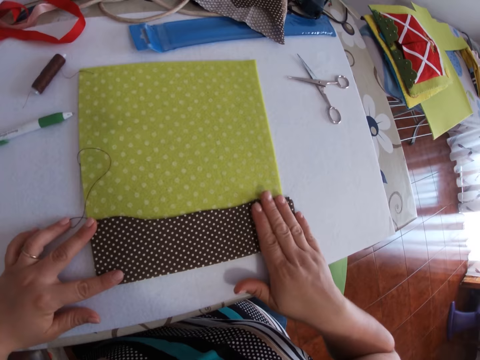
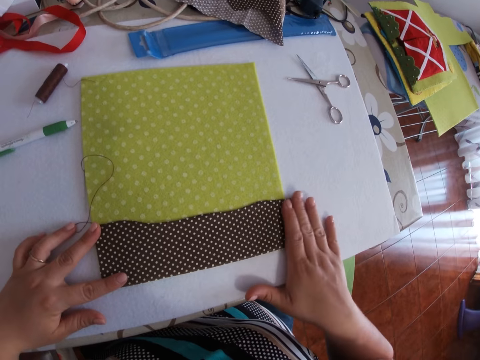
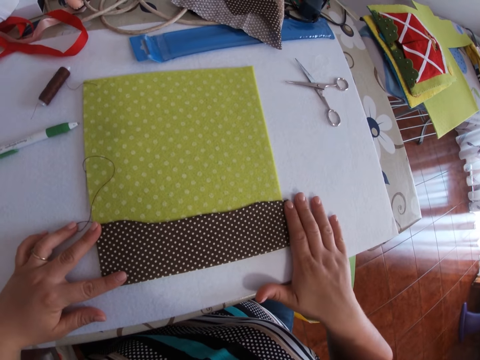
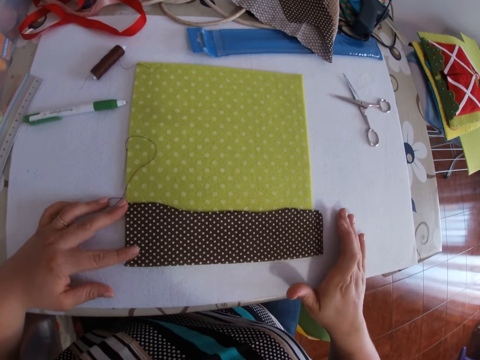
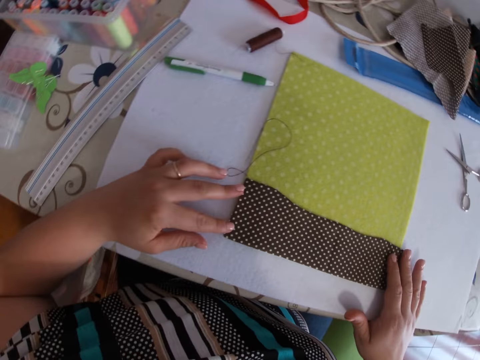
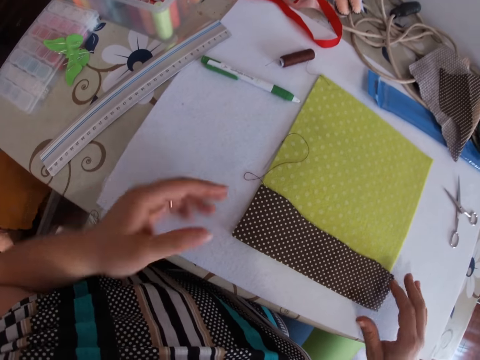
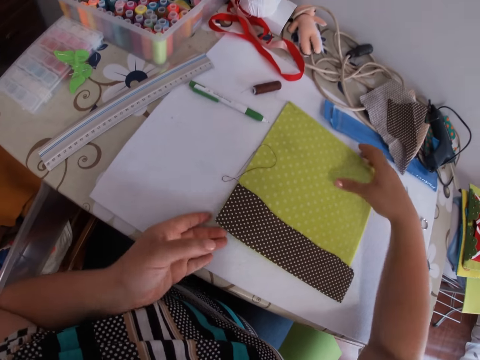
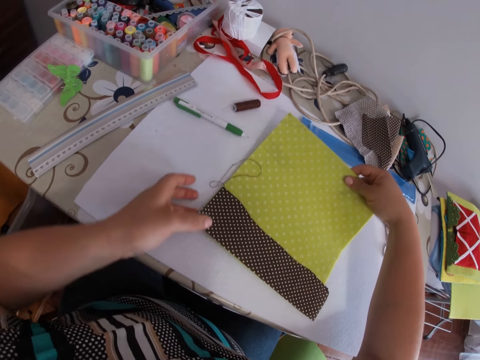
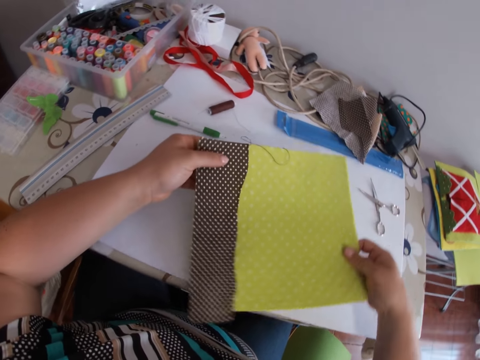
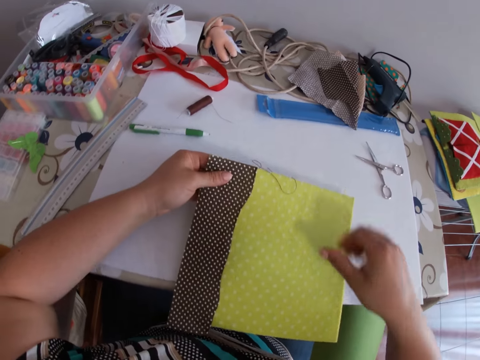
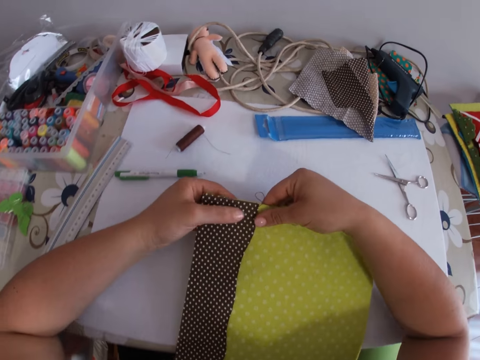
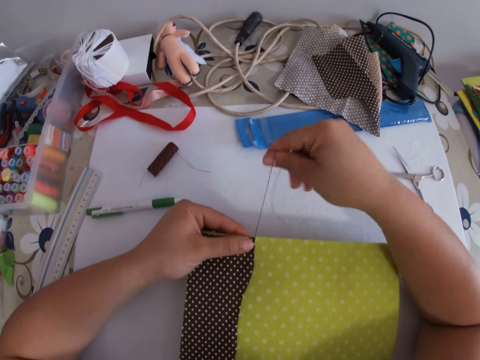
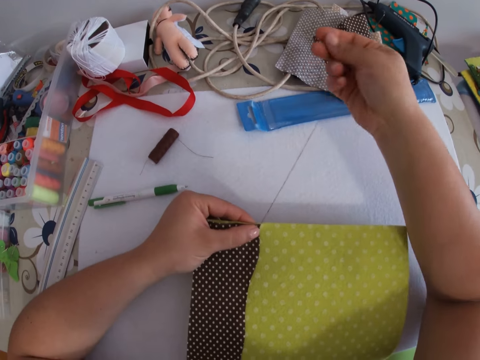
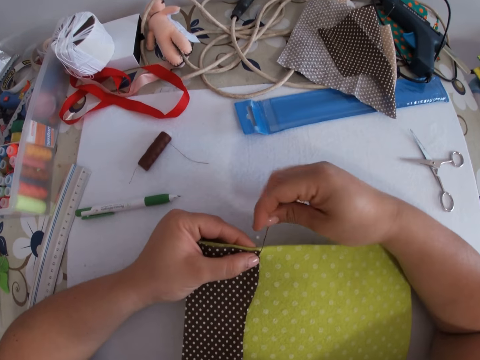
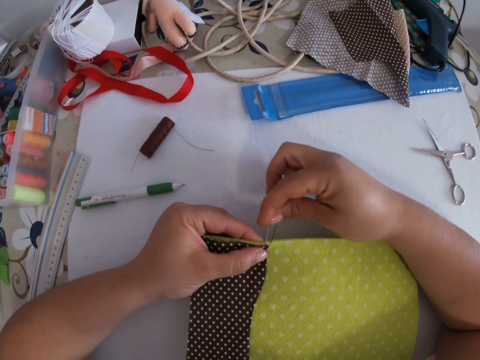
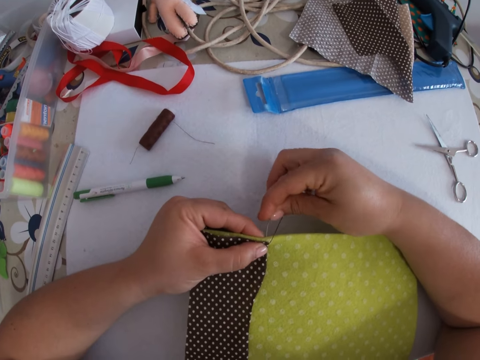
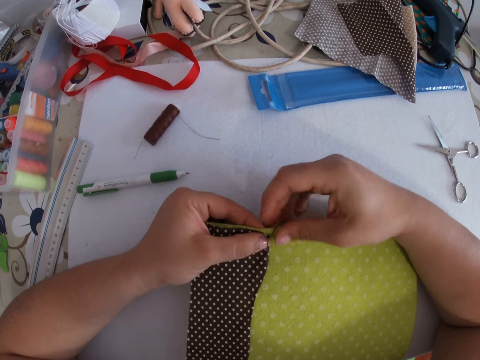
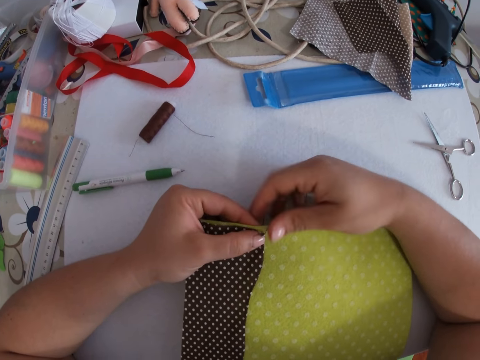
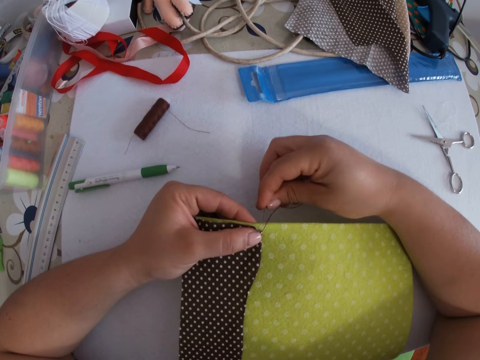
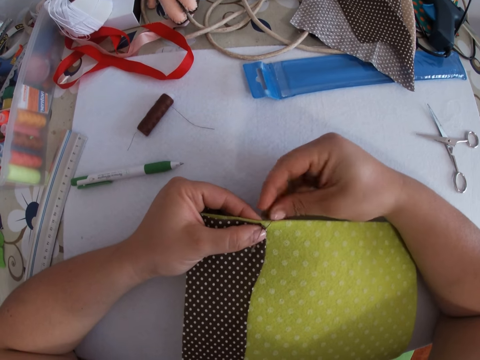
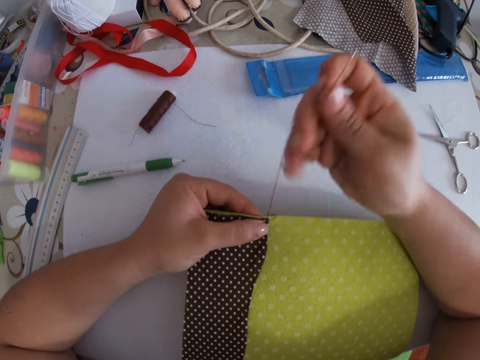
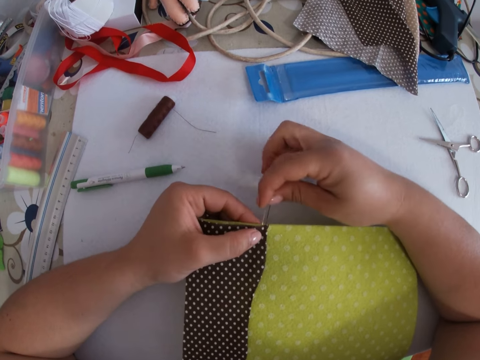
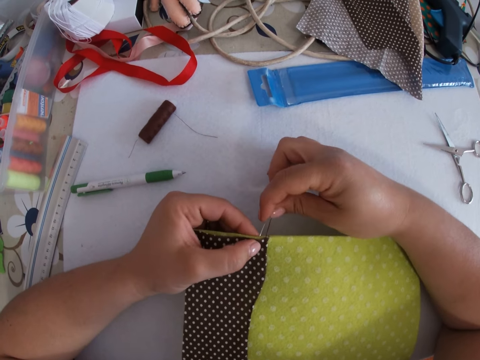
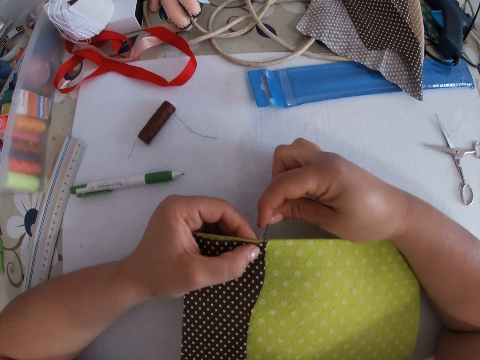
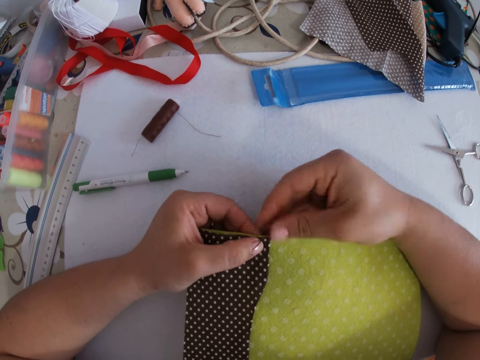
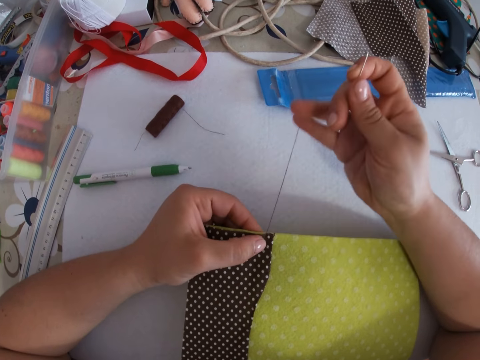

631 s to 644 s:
The camera wearer turns something. They pull the thread. They sew the piece of fabric with the needle and thread with both hands.

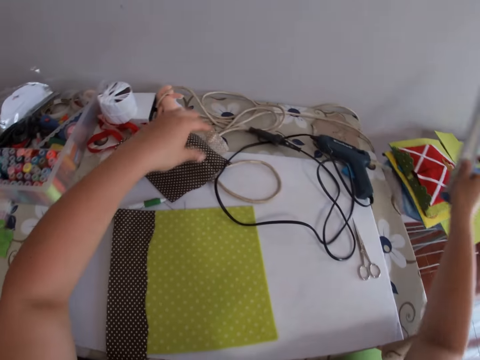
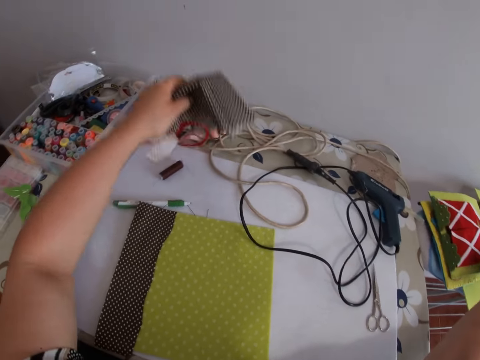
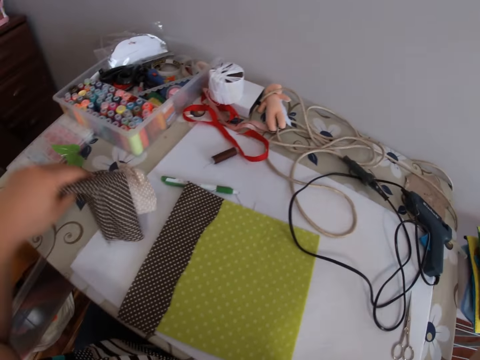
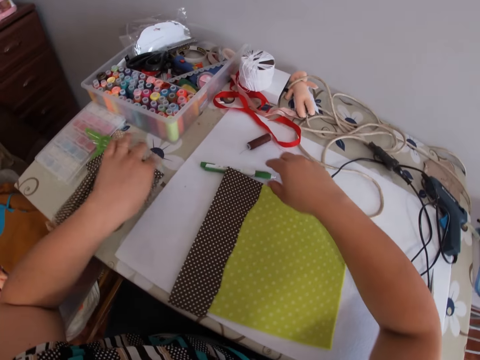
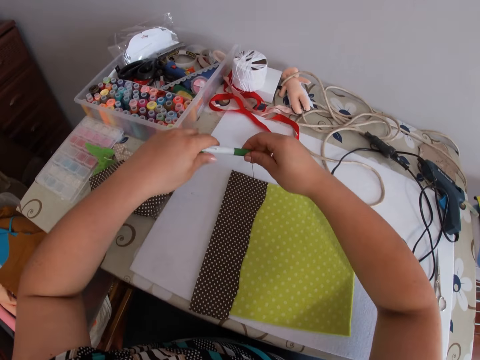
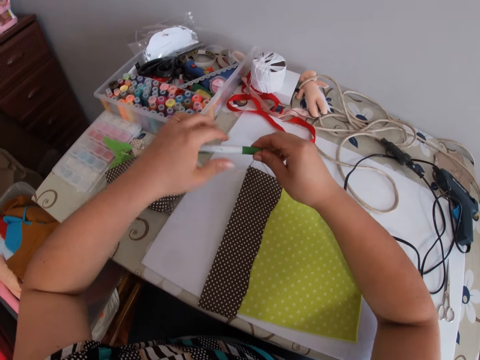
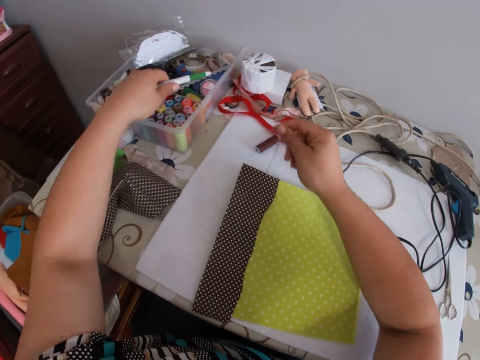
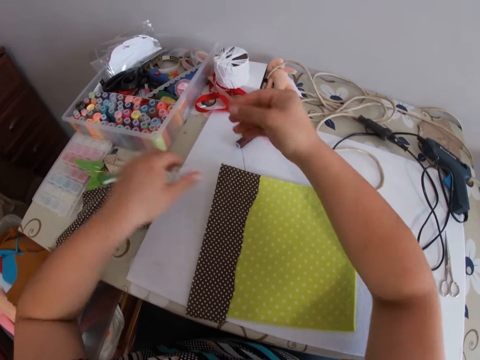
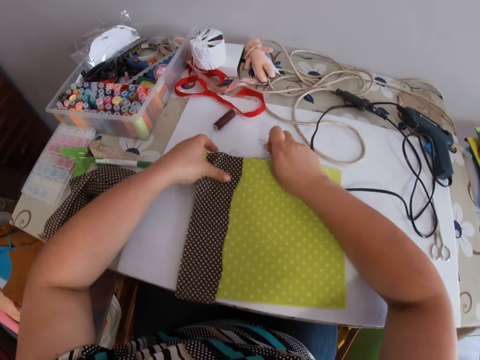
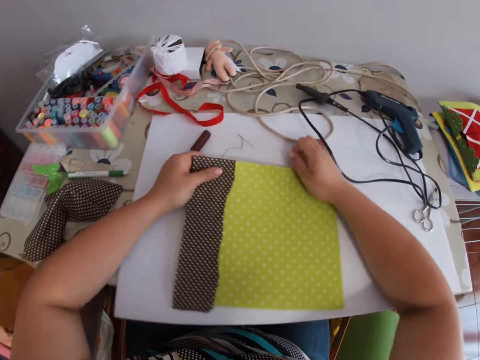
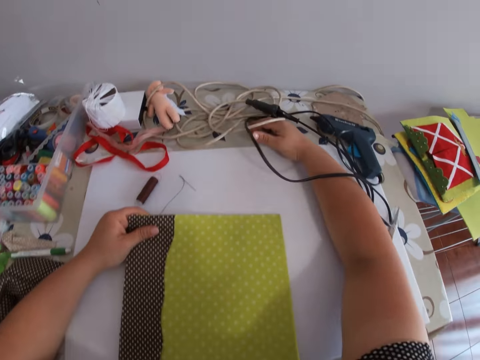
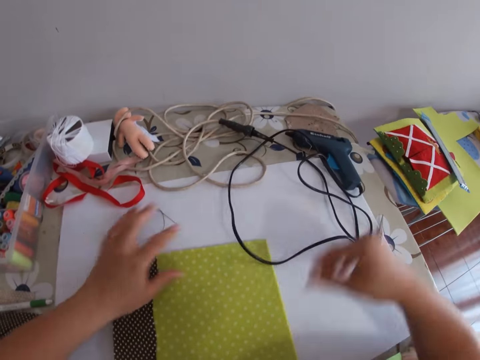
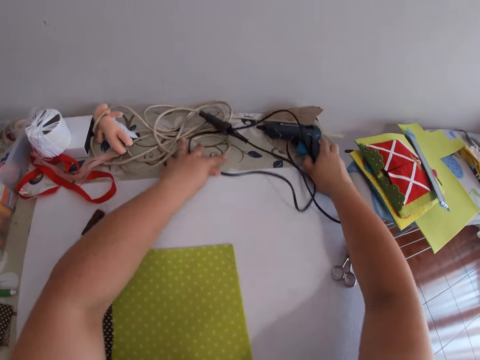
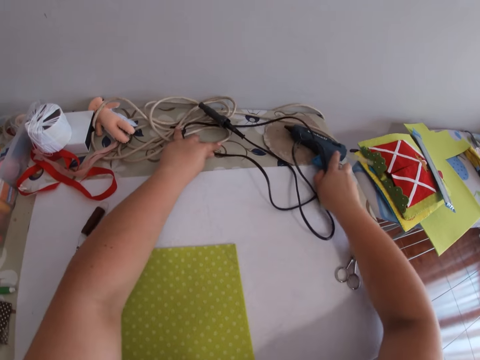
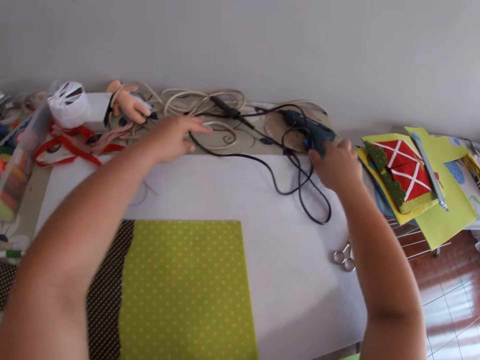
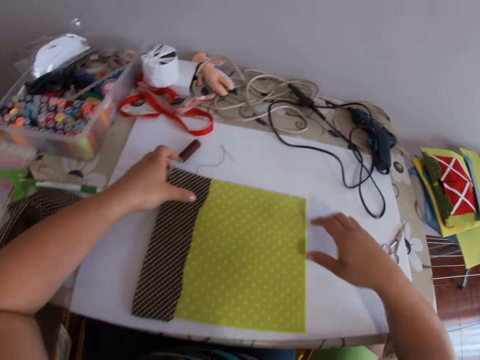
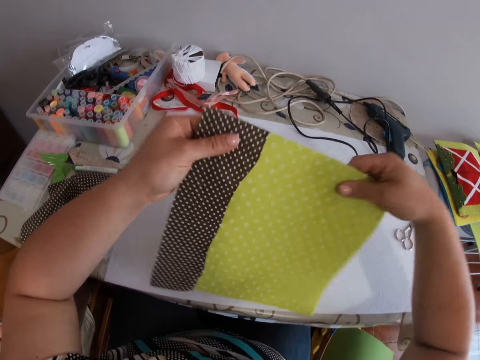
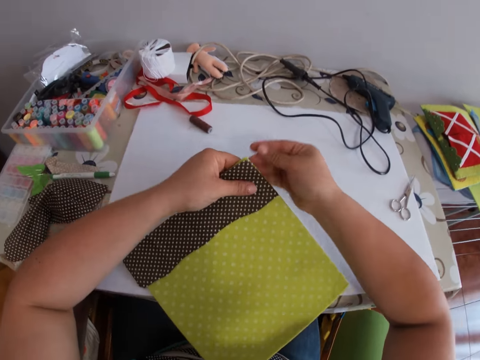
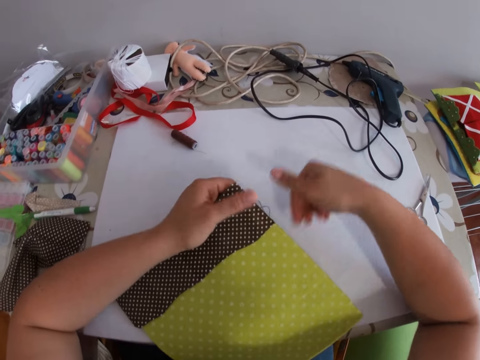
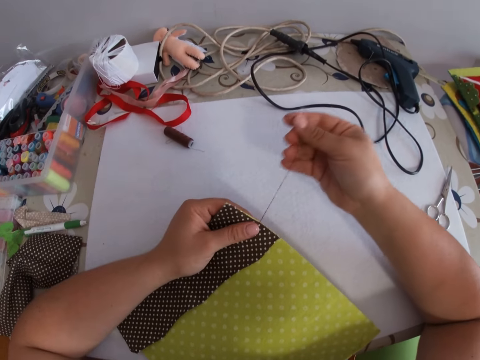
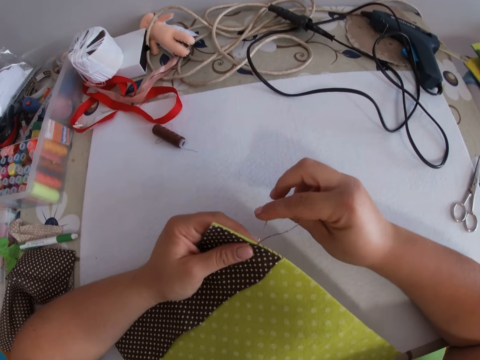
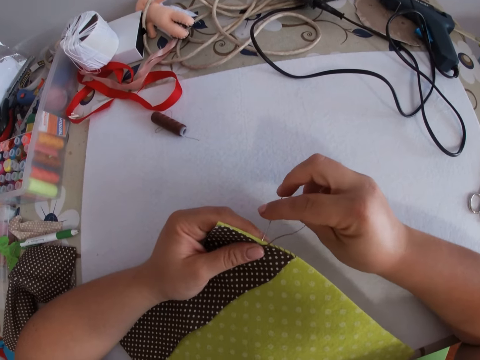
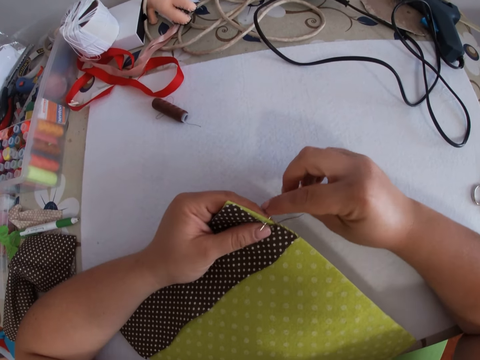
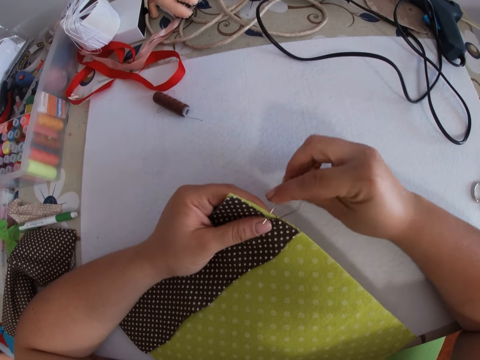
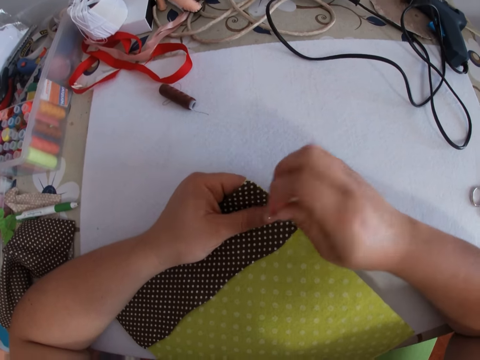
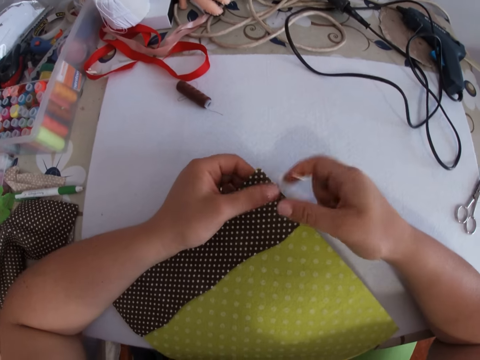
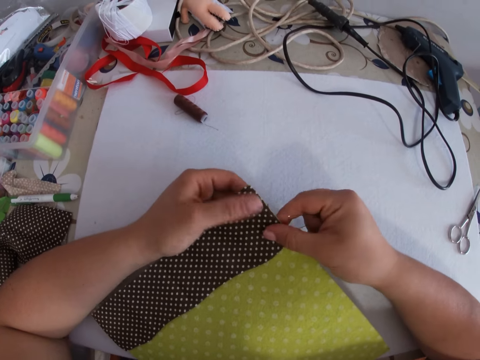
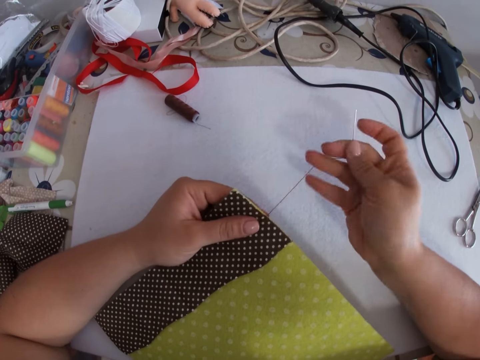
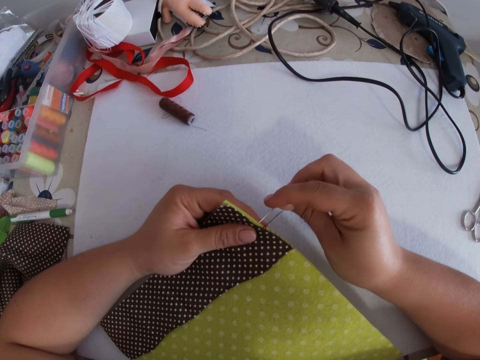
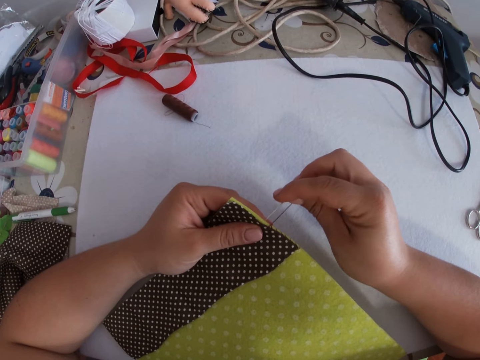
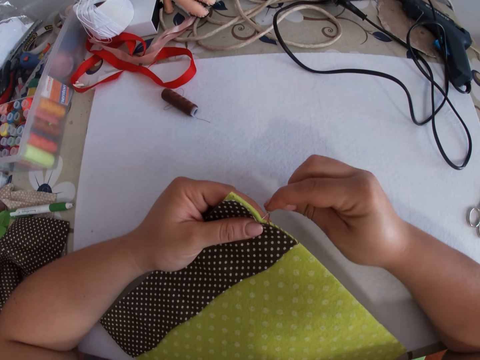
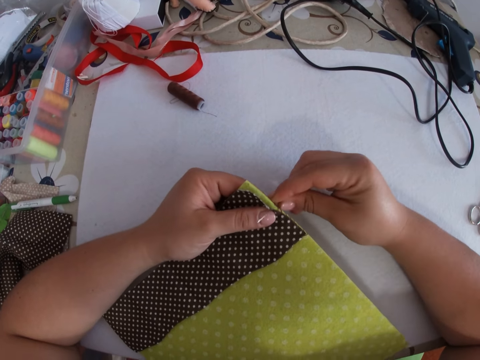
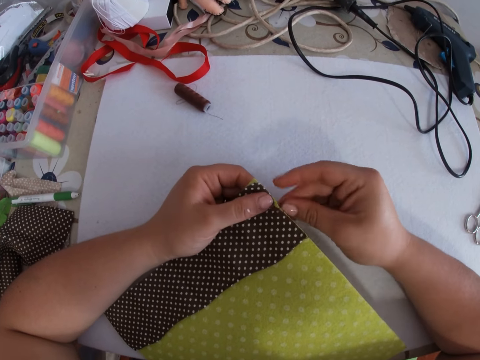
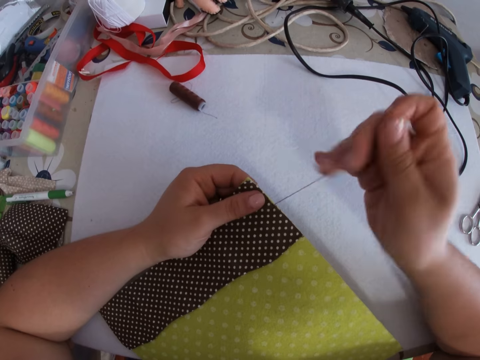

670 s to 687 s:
The camera wearer drops the ruler on the table with her right hand. She picks the piece of cloth from the table with her left hand. She drops the piece of cloth on the table with her left hand. She picks a biro from the table with both hands. She holds the pen. She drops the biro on the table with her left hand. She sews the piece of fabric with the needle and thread with both hands. She holds the fabric. She pushes the items on the table. She adjusts the table with both hands. She sews the piece of fabric with the needle and thread with both hands. She moves the fabric.
